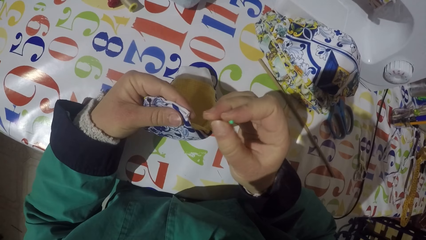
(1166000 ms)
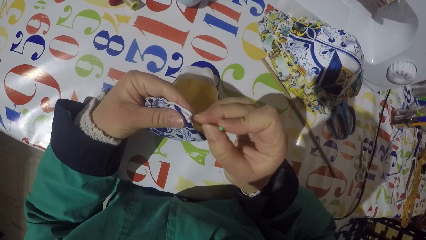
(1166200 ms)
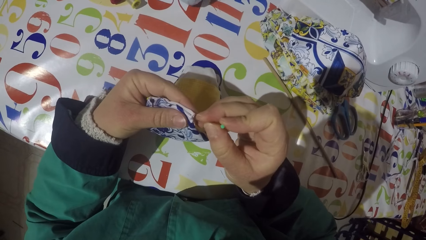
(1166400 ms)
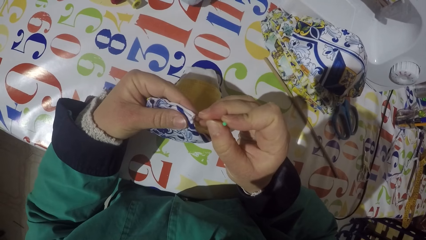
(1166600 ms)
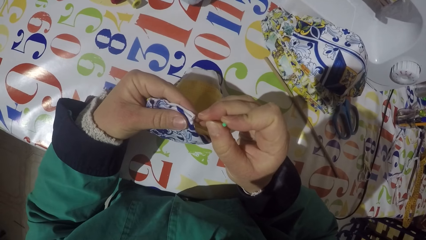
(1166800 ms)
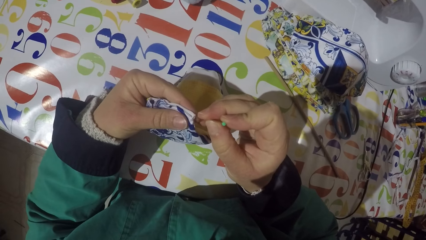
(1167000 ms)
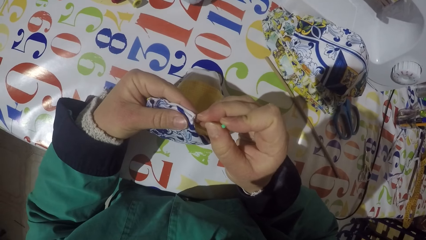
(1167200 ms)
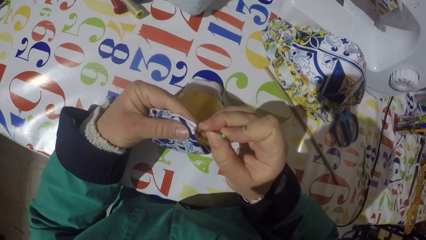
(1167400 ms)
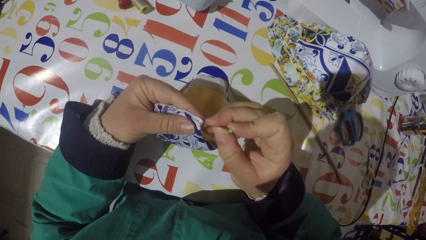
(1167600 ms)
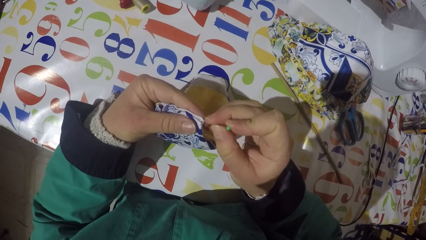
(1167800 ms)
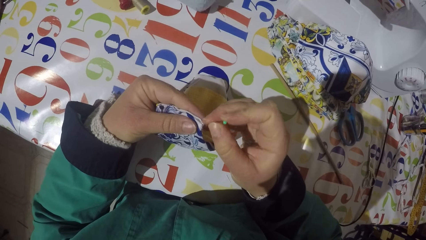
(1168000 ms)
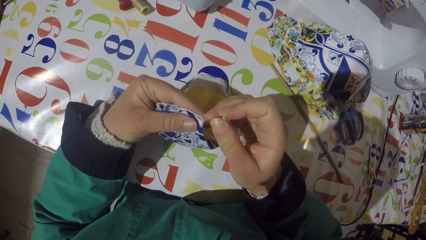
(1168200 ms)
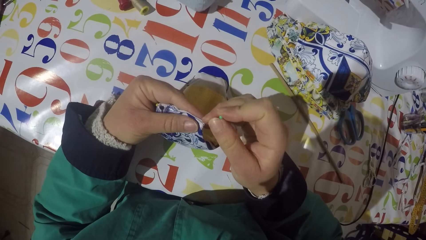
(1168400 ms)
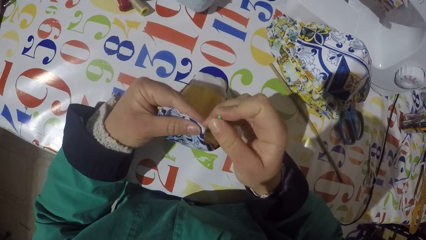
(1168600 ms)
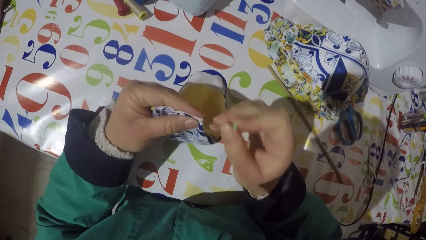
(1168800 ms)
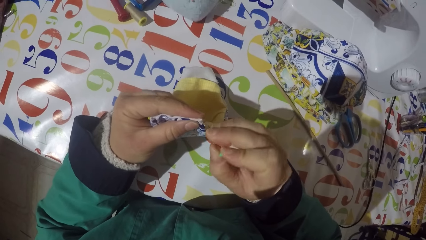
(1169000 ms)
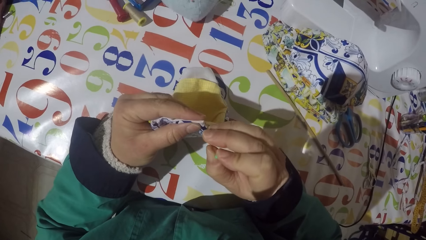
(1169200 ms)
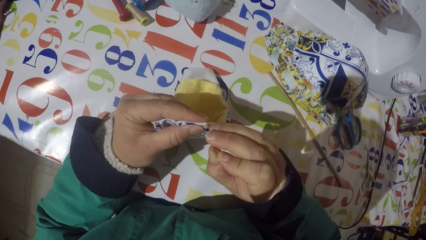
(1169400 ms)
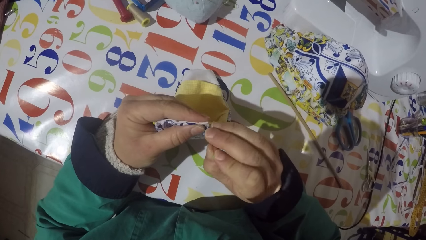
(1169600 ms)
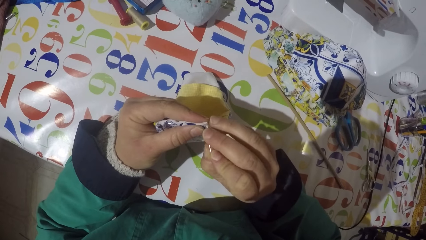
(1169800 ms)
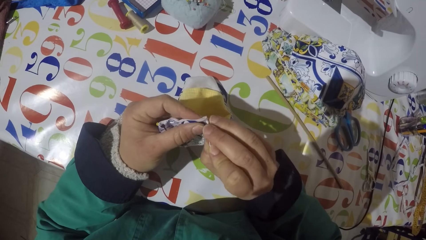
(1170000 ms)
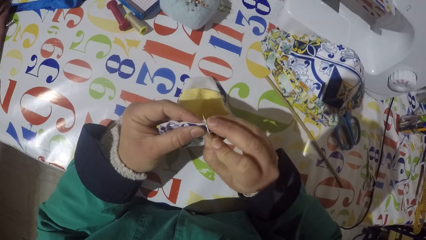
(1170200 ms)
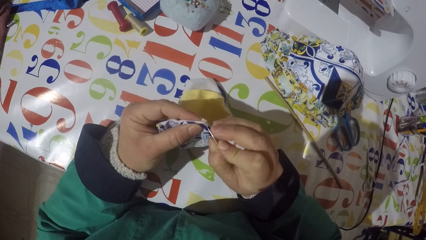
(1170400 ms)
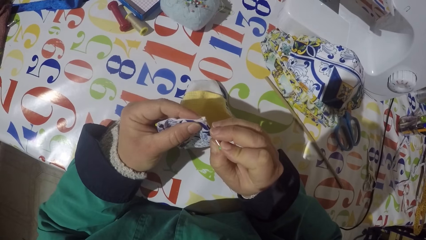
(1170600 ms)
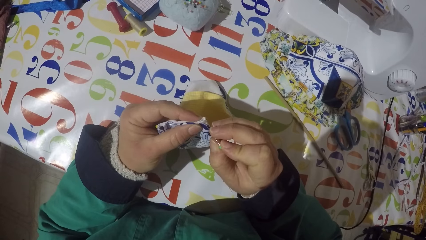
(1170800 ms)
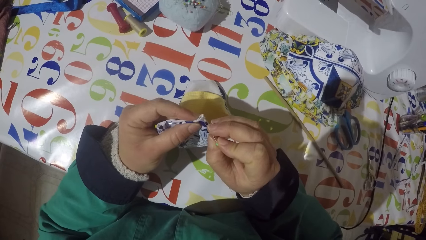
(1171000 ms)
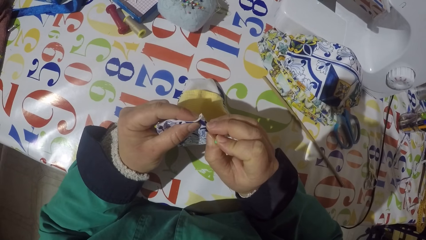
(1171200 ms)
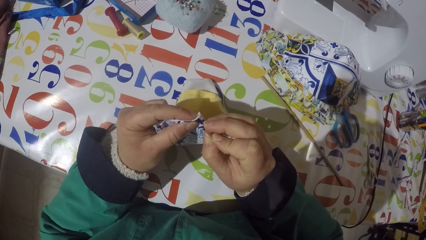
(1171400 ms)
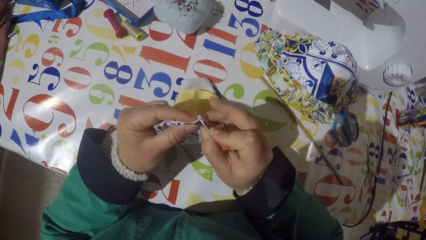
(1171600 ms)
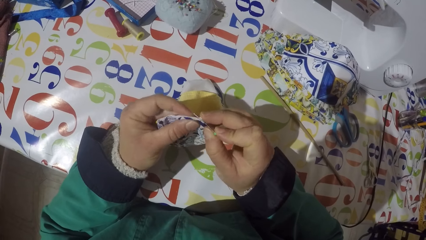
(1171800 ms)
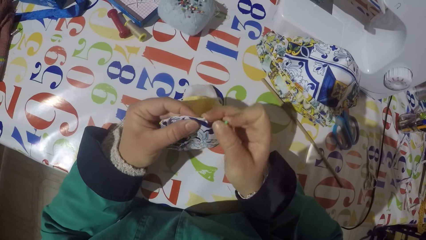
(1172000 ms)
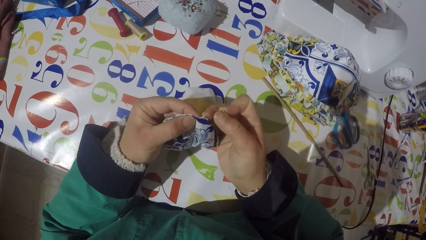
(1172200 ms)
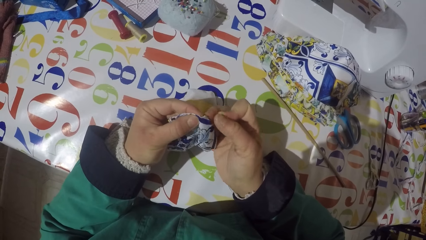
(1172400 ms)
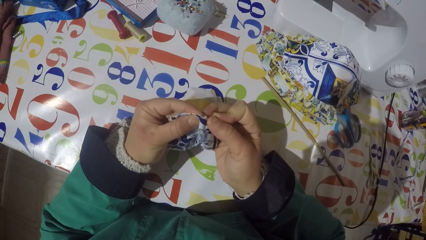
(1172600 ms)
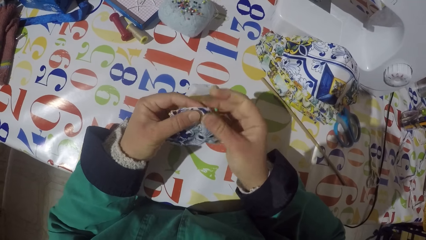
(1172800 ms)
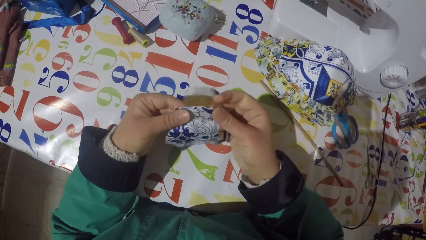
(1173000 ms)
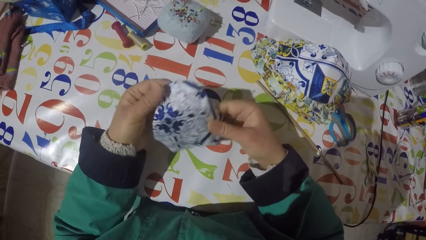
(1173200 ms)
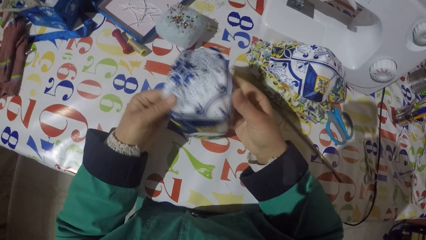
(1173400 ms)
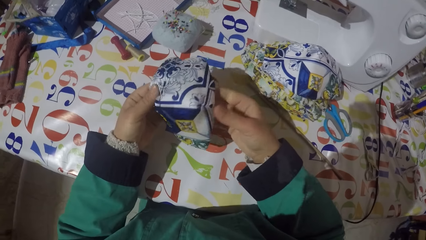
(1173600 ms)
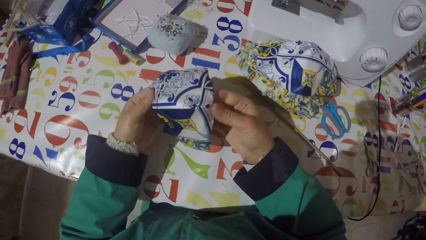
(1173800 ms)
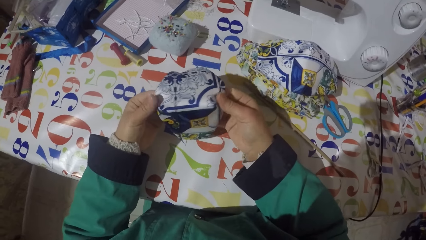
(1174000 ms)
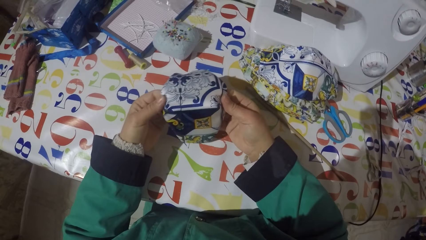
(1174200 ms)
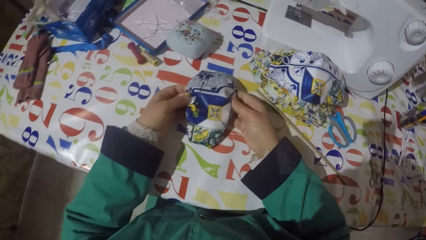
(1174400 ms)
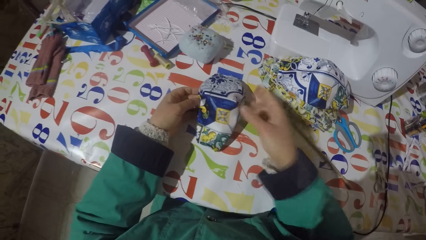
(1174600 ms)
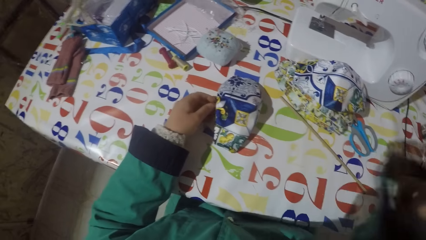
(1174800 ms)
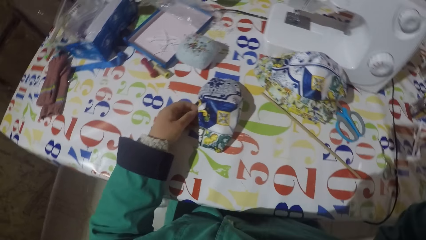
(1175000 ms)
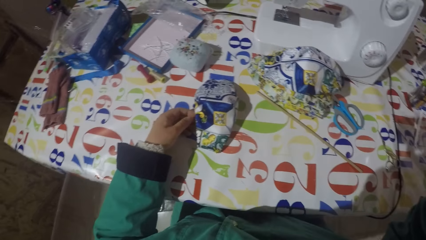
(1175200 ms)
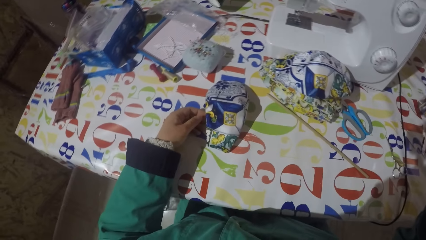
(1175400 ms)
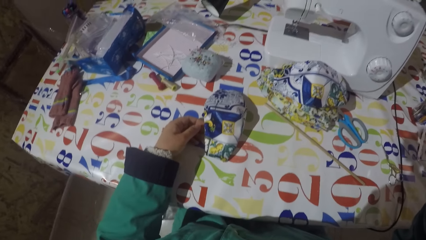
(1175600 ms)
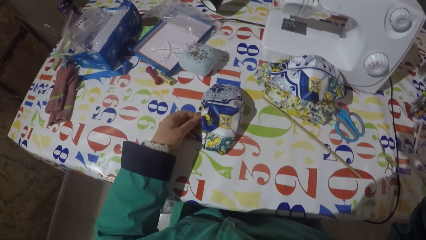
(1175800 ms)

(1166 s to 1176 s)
The camera wearer turns the pin. They jab the garment edge with the pin. They fix the mask or piece of garment with the pin. They pin the pin on the piece of garment. They stretch the piece of garment. They put the piece of garment on the table. They move their hand.
